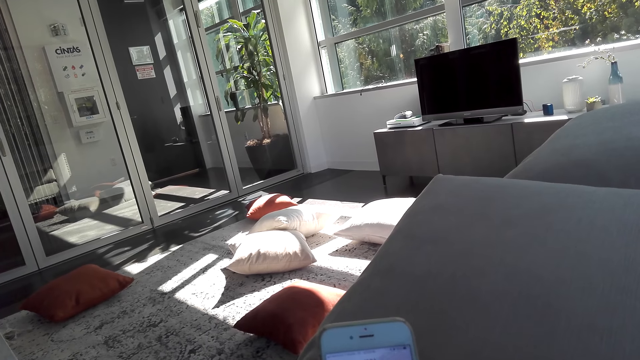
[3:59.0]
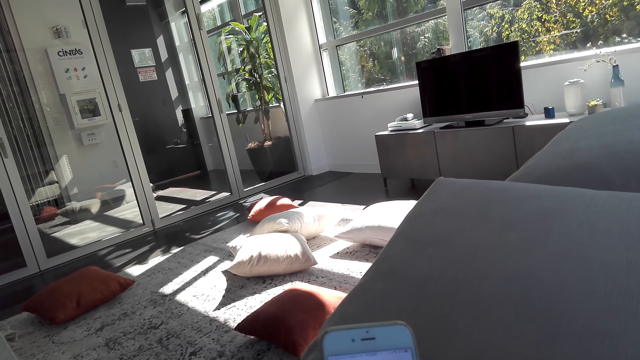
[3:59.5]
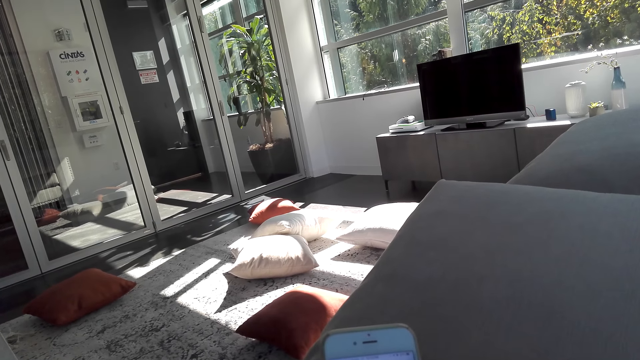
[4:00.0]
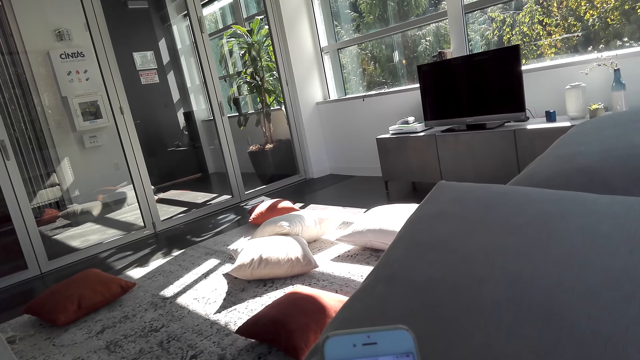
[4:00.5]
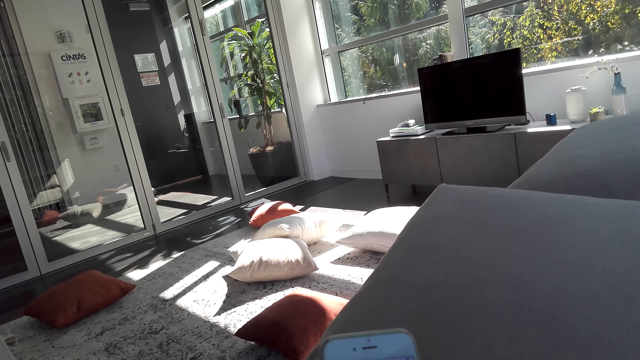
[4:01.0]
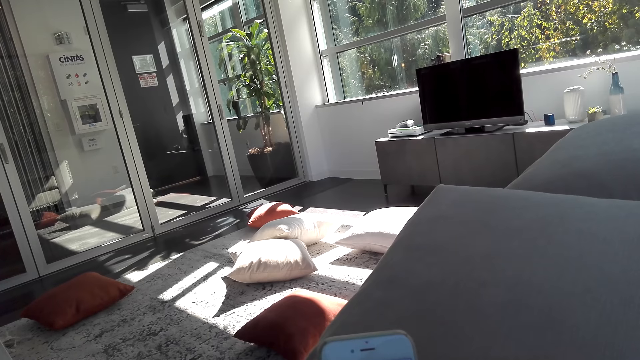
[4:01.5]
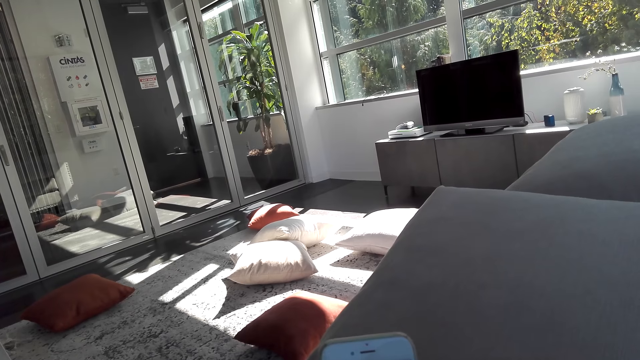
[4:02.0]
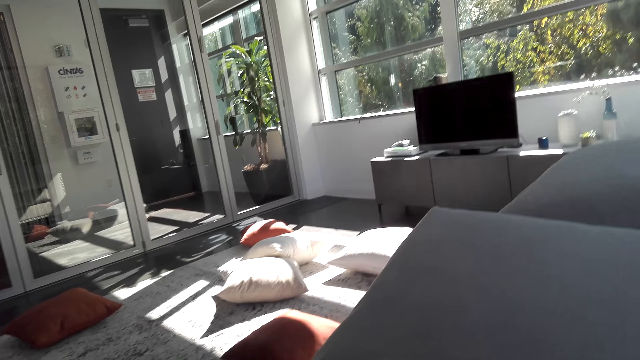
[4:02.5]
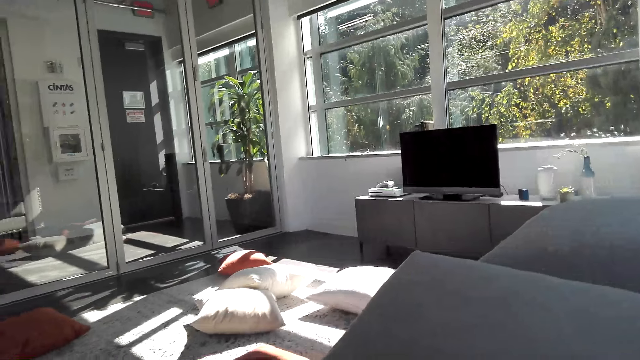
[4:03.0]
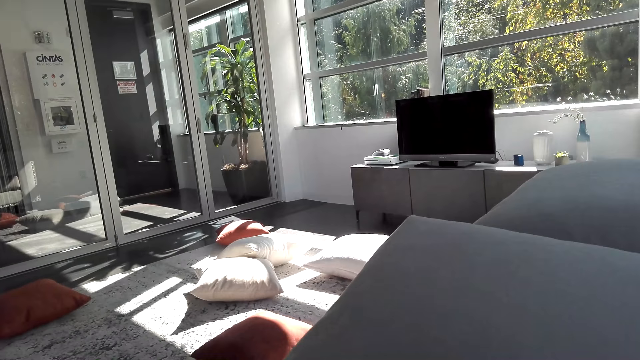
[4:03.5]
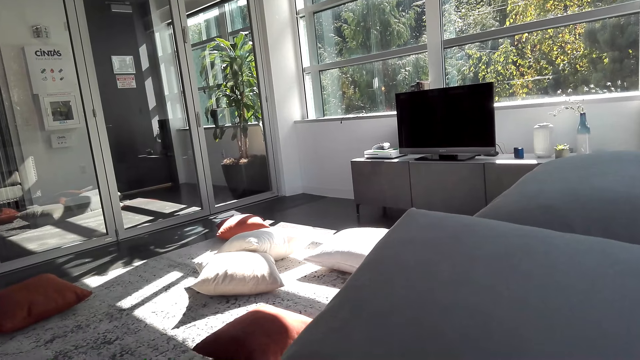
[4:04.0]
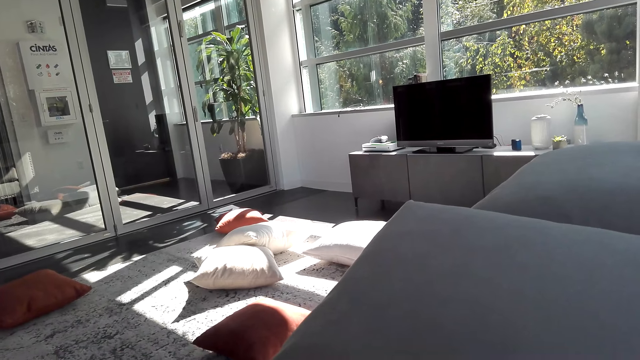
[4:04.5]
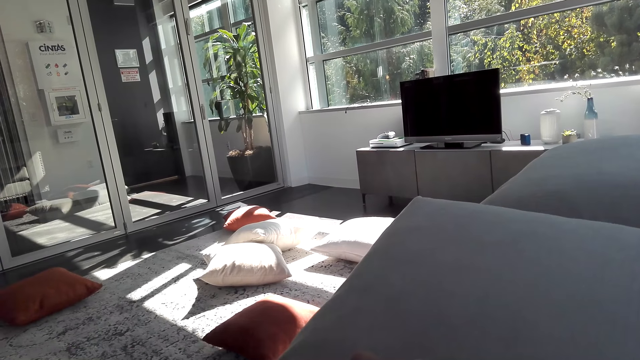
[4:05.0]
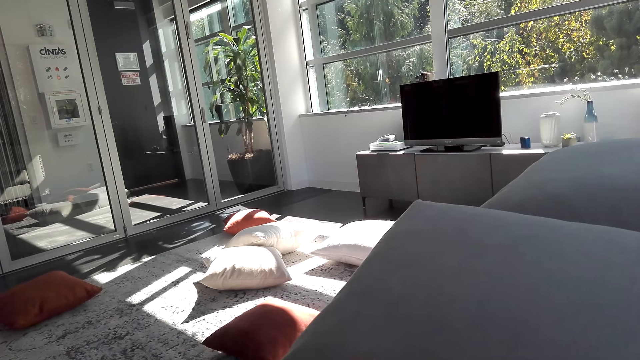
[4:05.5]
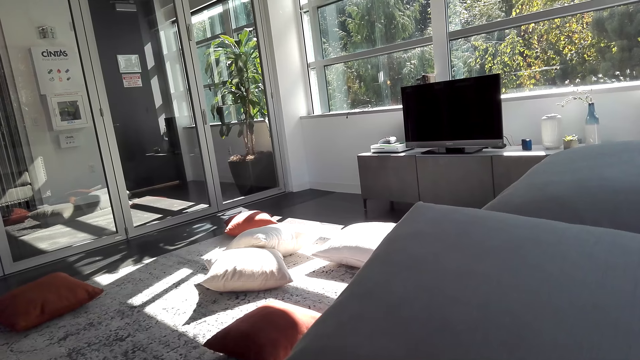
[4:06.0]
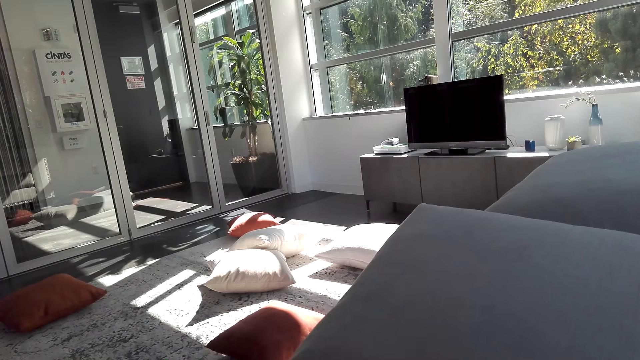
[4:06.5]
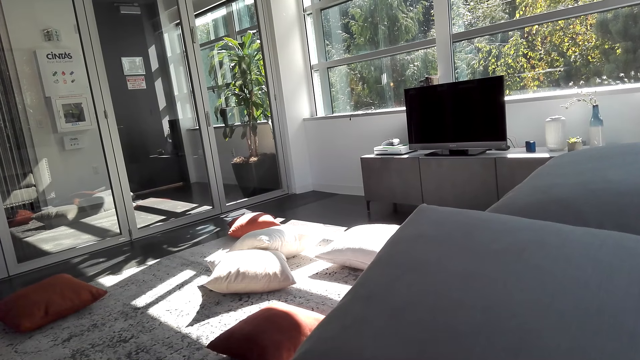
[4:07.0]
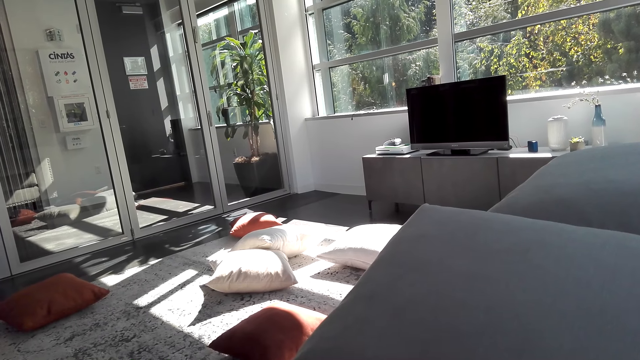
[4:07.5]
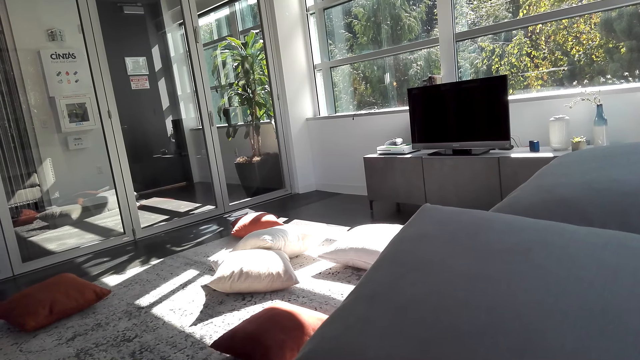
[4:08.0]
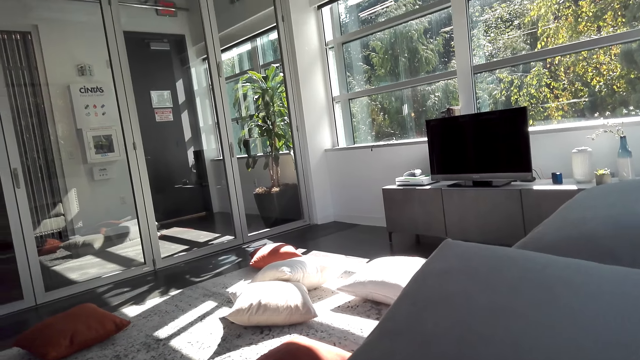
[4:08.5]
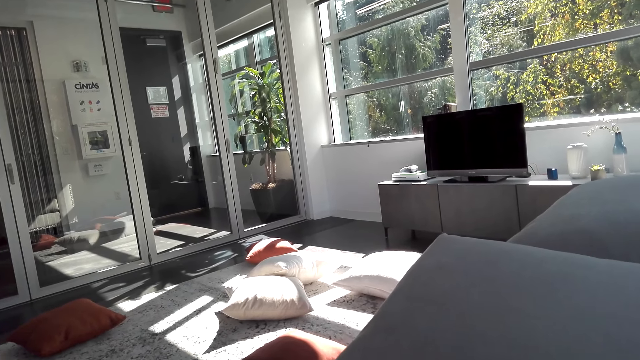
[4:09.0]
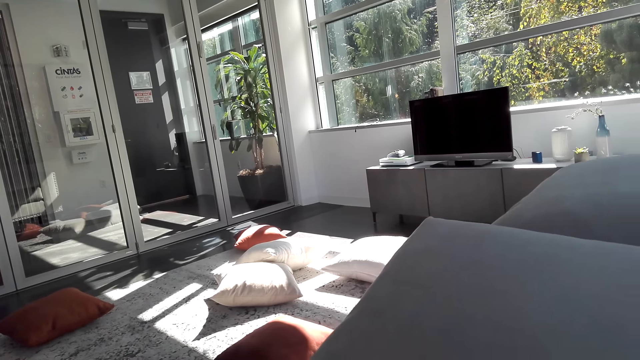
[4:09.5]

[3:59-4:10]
The camera wearer stares at the sofa.

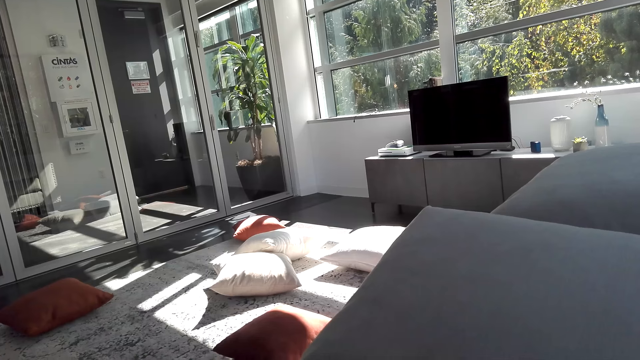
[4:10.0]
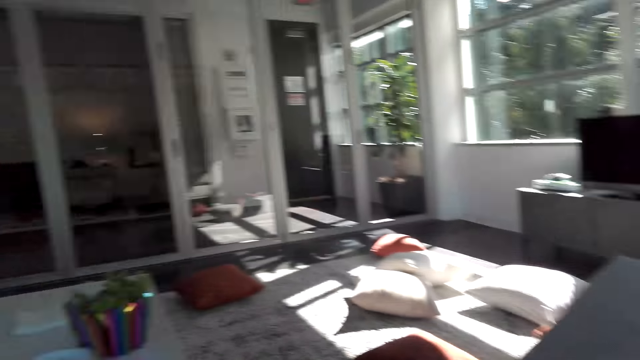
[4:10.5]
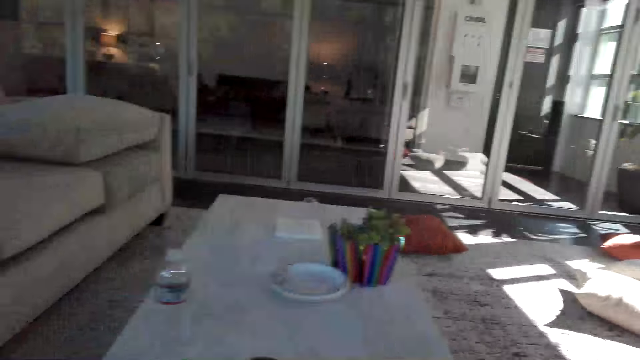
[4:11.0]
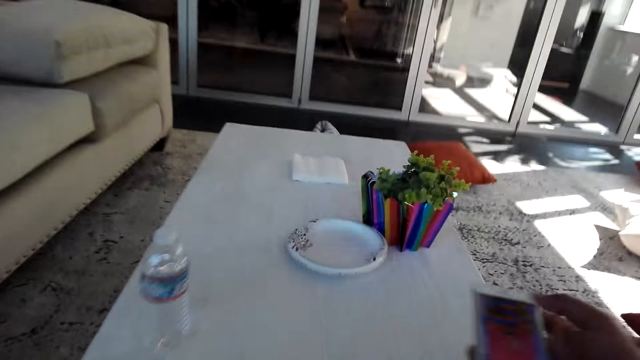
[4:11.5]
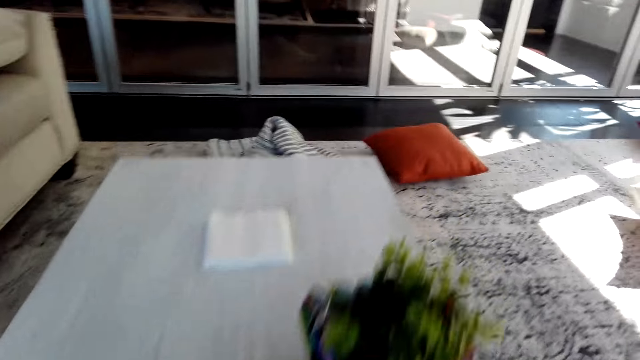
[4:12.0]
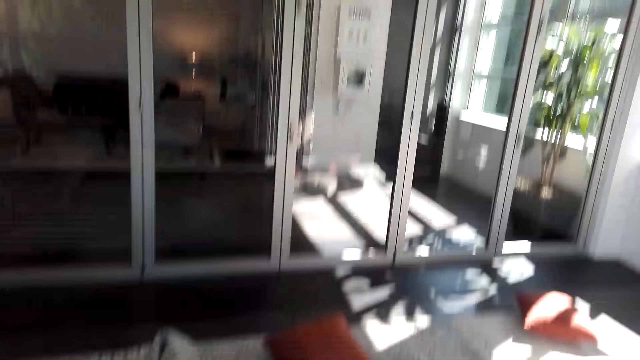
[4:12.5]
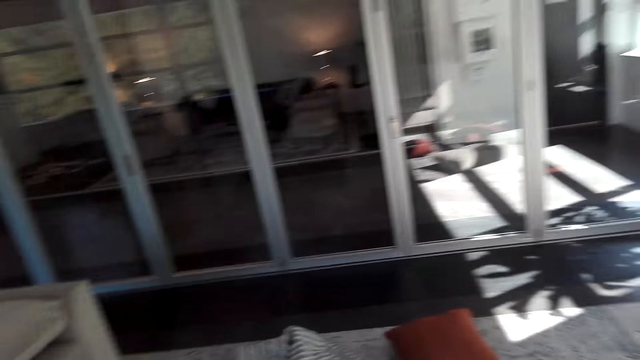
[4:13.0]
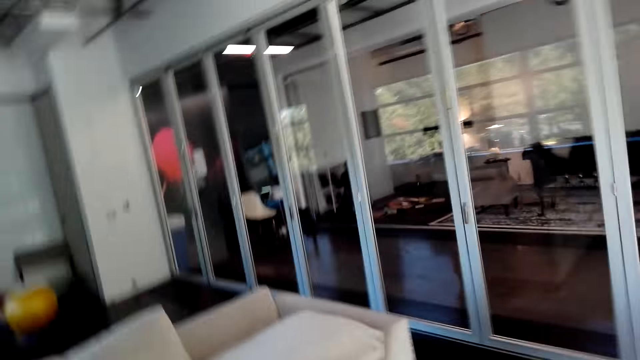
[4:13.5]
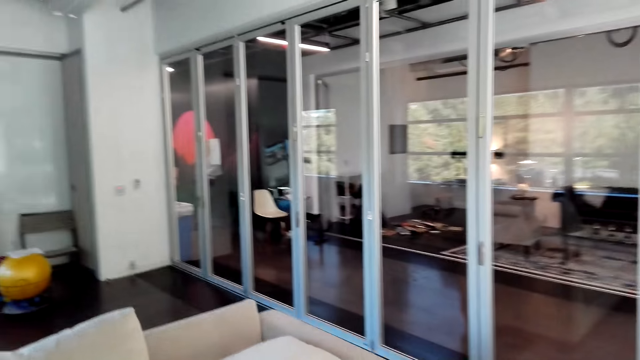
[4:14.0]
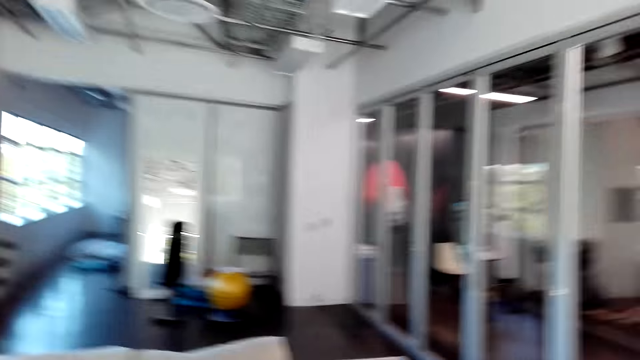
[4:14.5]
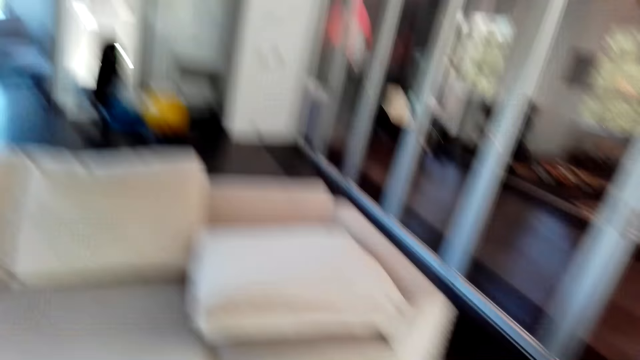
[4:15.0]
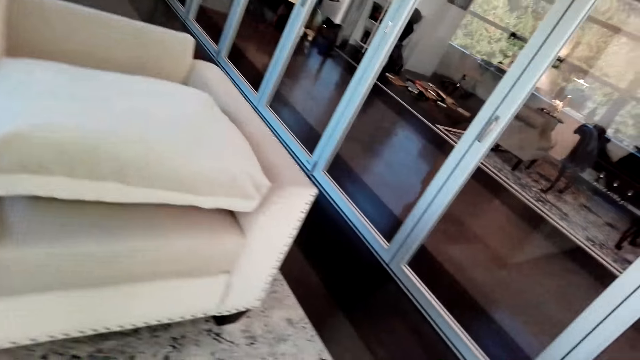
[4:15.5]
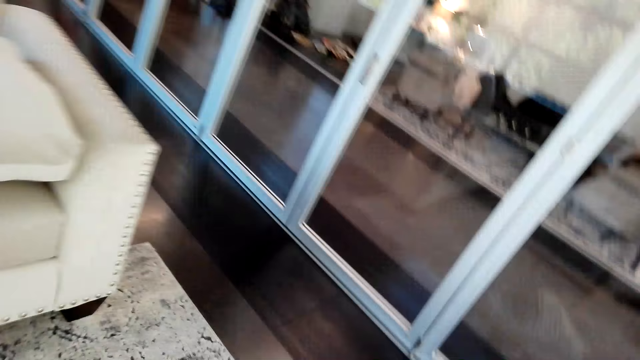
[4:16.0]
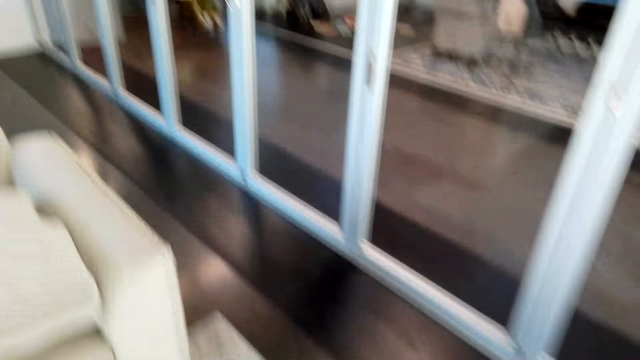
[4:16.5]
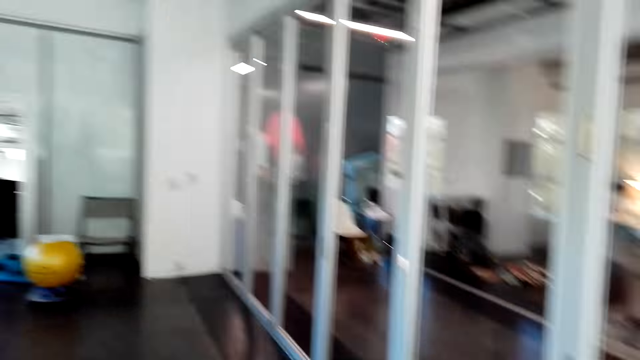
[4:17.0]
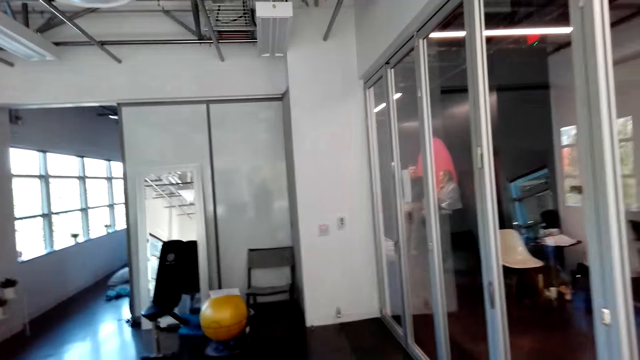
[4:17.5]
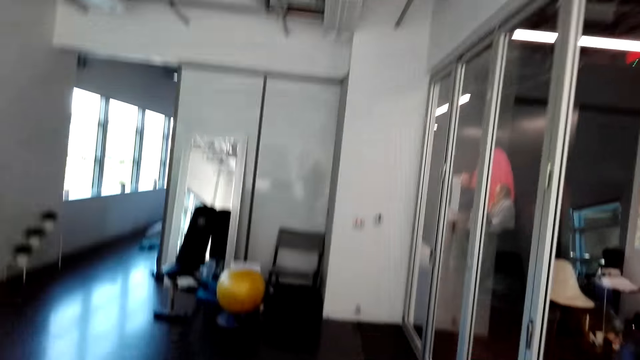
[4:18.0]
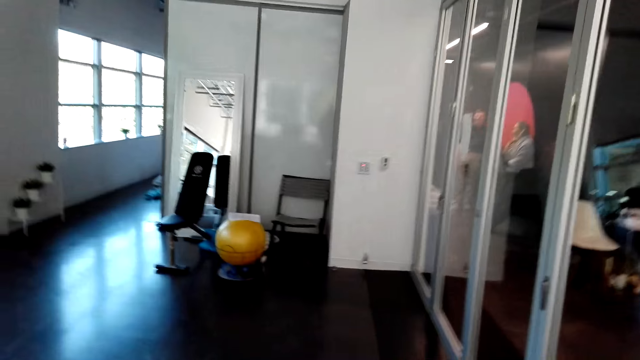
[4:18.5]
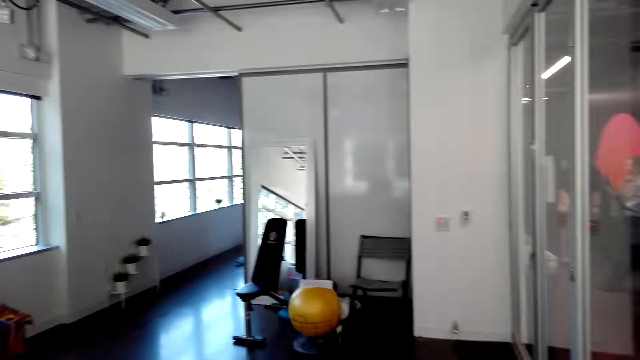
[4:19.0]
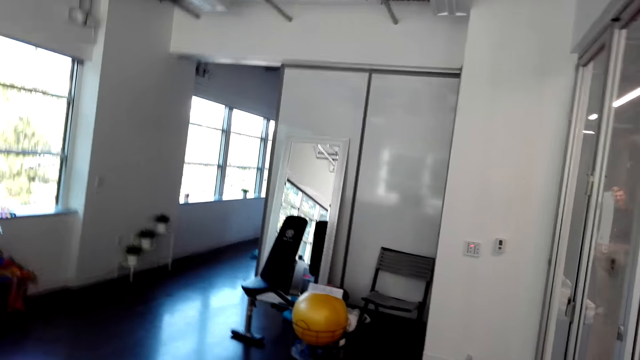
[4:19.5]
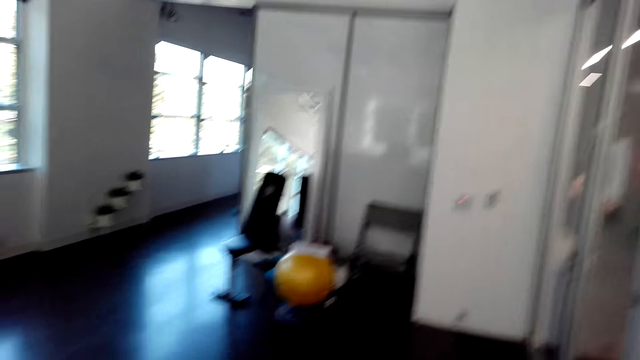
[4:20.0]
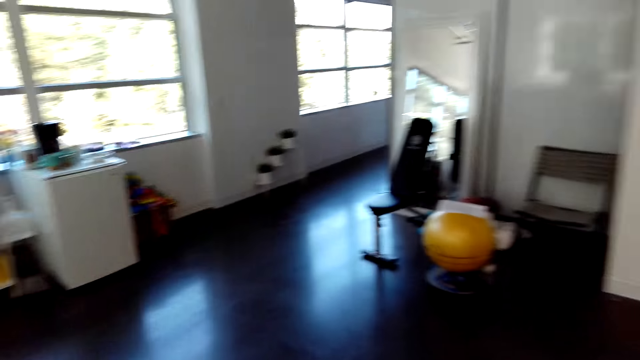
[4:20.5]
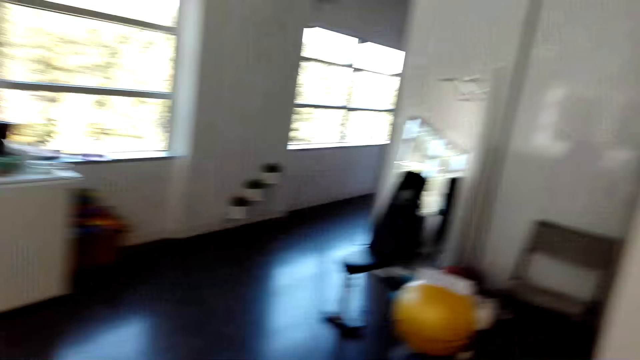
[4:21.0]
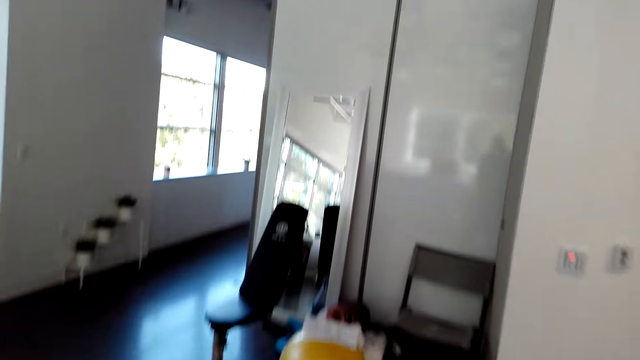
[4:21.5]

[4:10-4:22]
The camera wearer puts down a phone on a table. They interact with someone. They look around a room.
